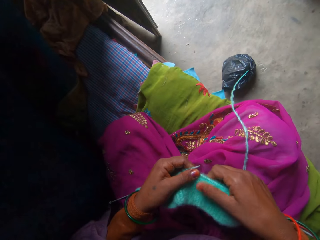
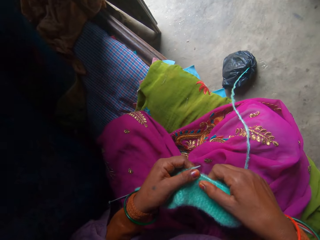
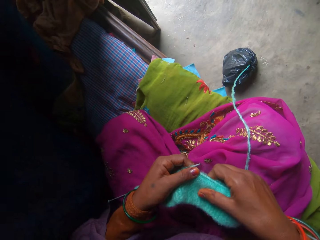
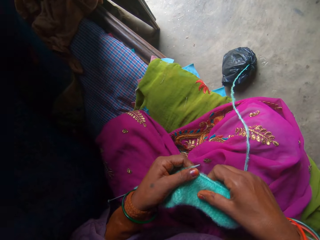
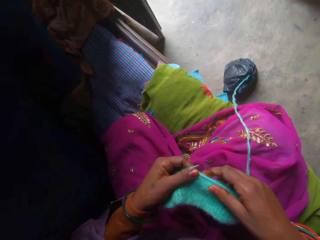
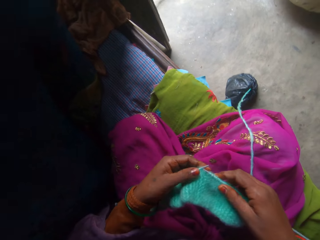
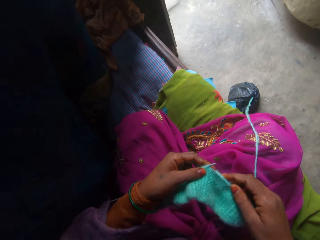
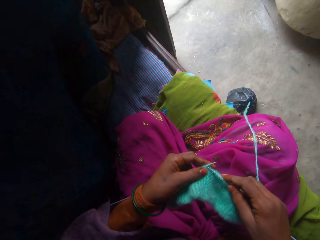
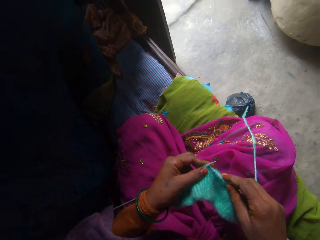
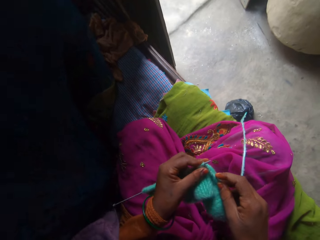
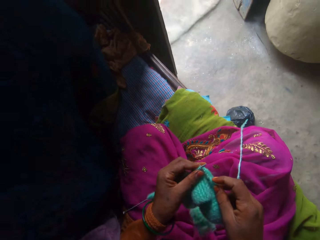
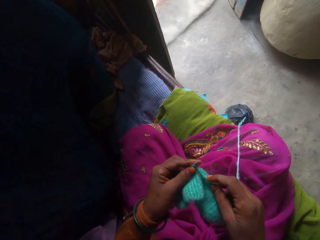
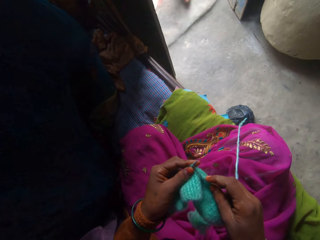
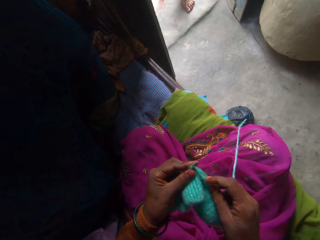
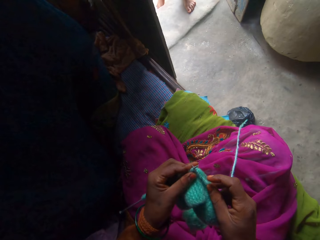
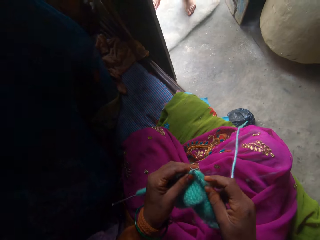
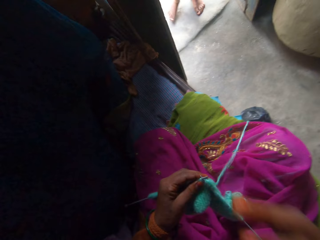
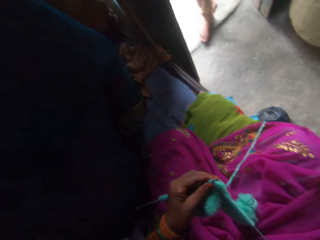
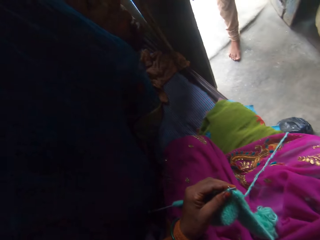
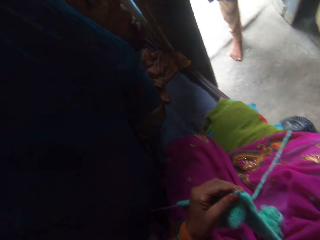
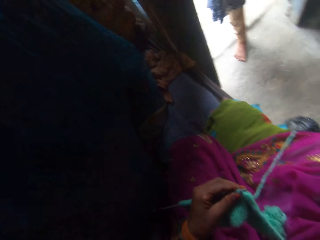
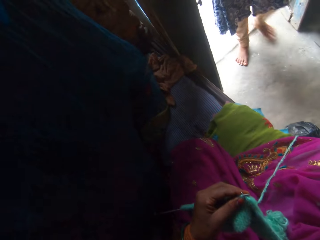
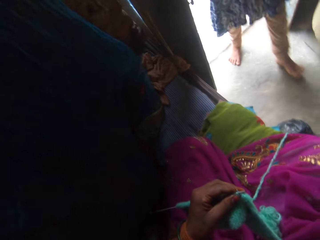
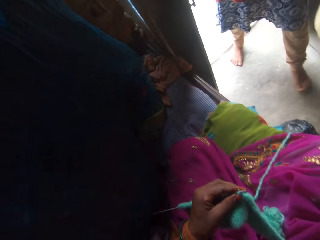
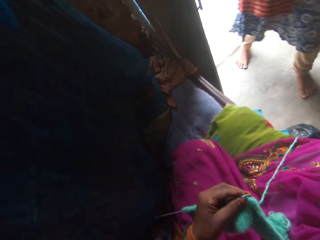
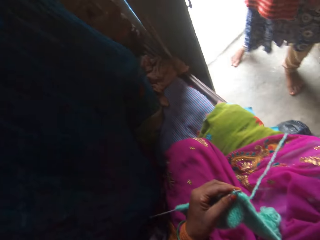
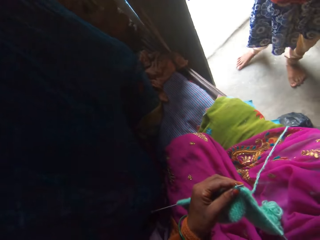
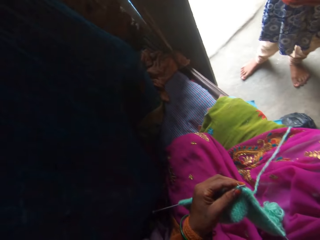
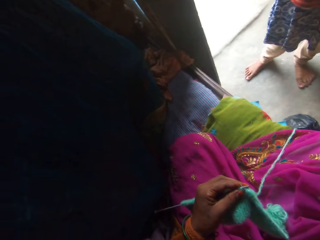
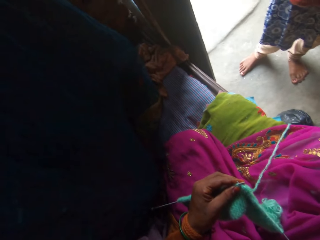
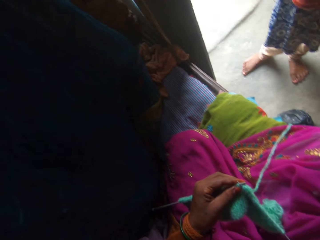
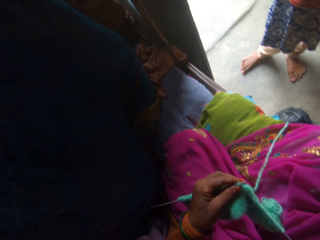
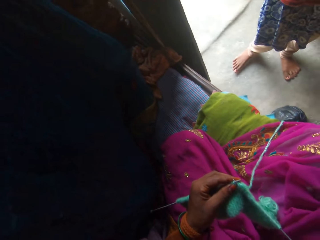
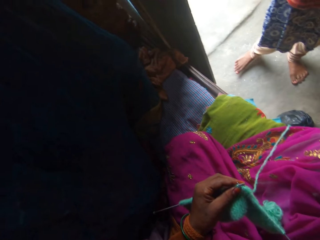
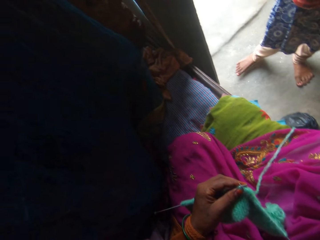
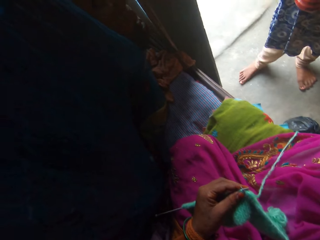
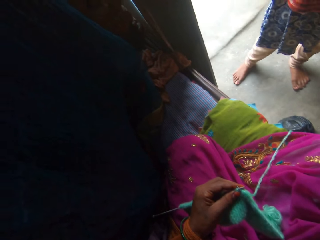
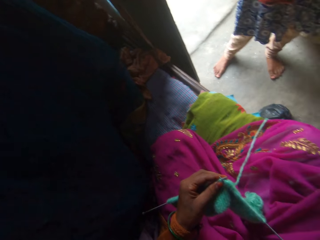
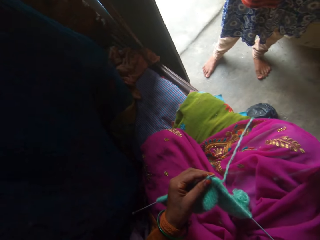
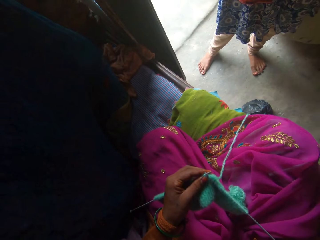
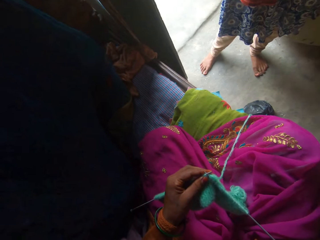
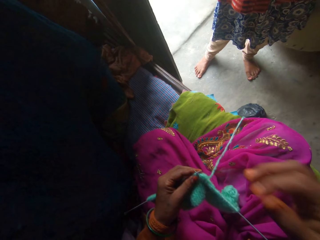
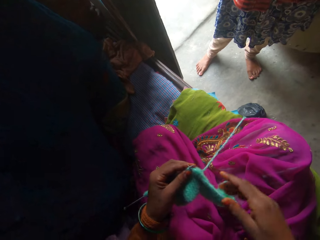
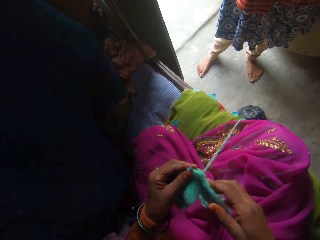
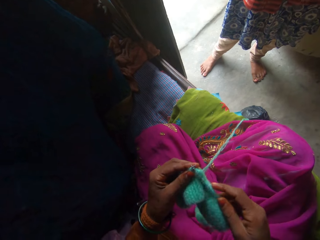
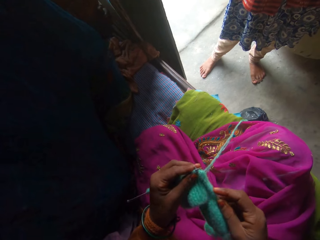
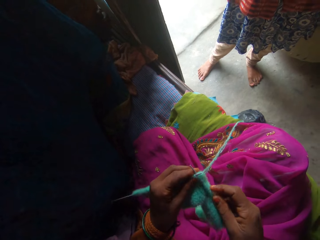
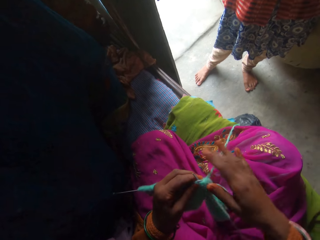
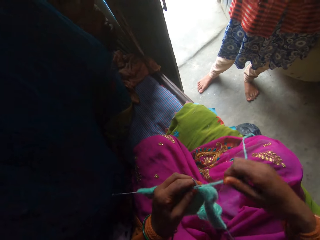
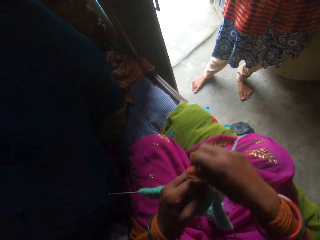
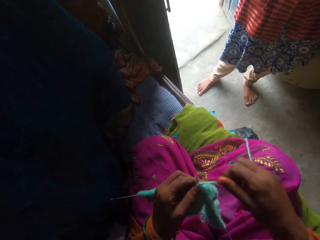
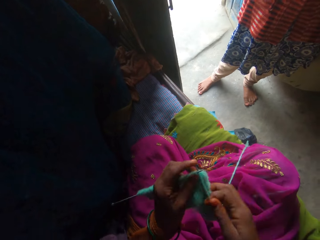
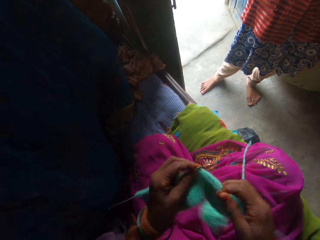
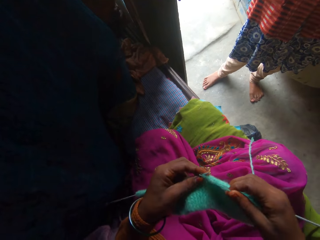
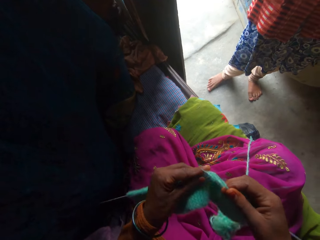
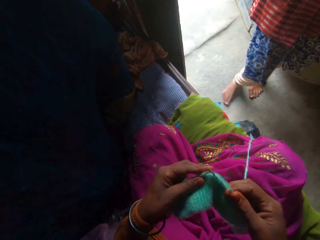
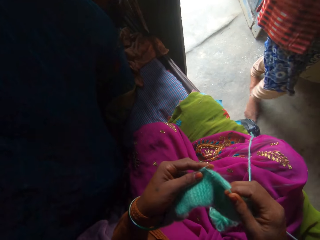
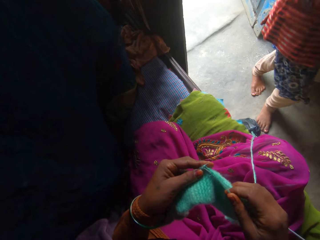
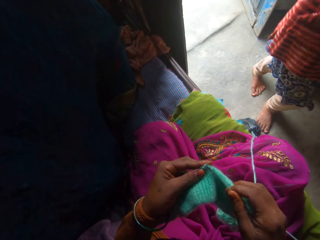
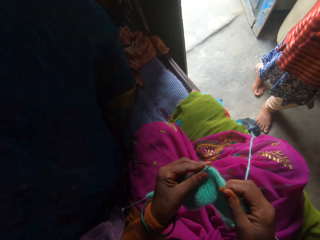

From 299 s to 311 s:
The camera wearer knits the fabric using the knitting needle. A woman walks into the room towards the camera wearer. The camera wearer lifts the right hand. She adjusts the camera with her right hand. The woman stands near the door. The camera wearer knits the thread with the knitting needles in both hands. She adjusts the yarn. She knits the fabric using the knitting needle.

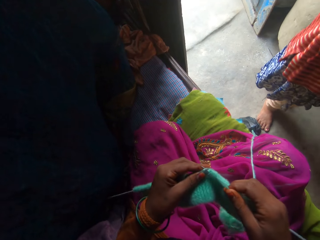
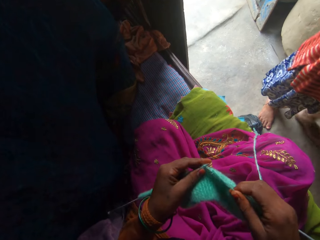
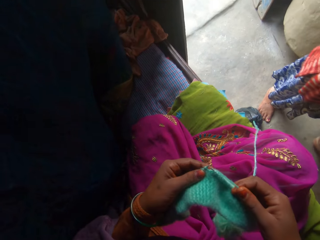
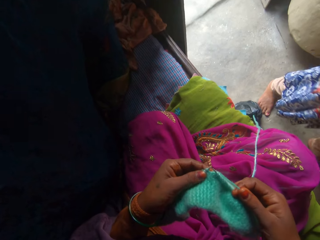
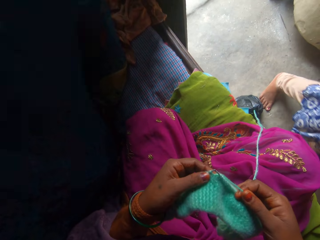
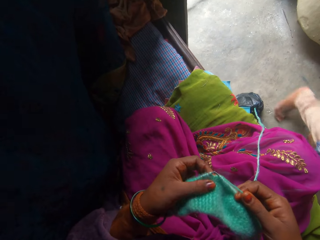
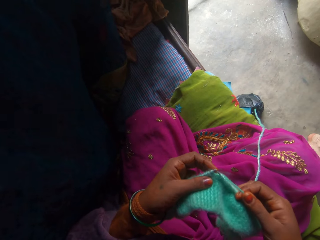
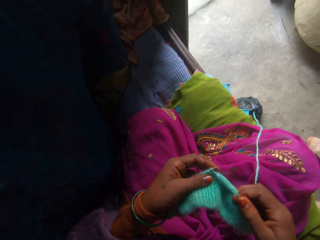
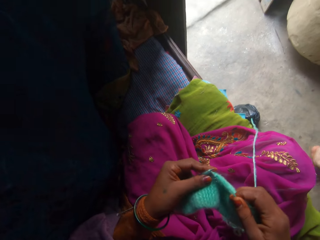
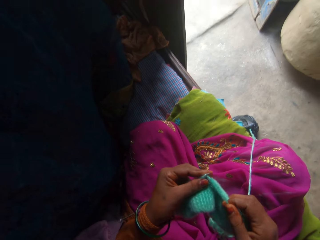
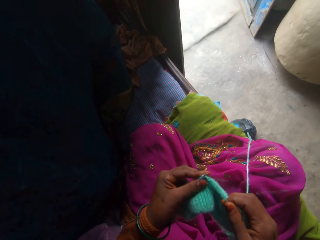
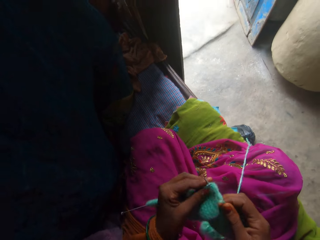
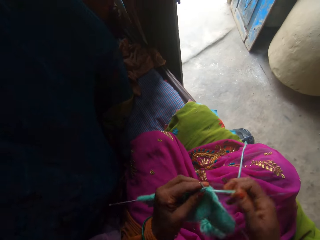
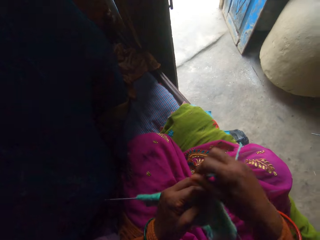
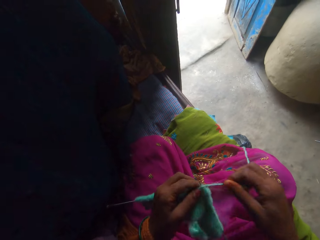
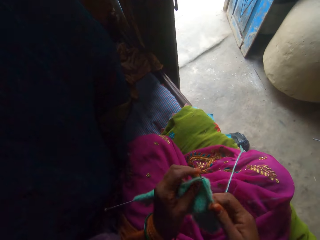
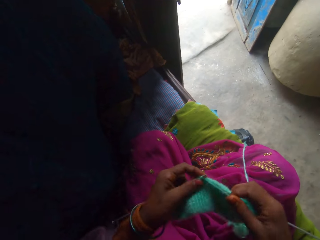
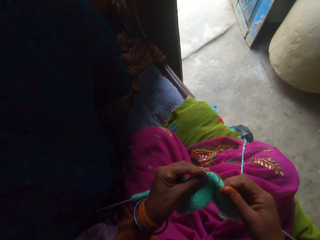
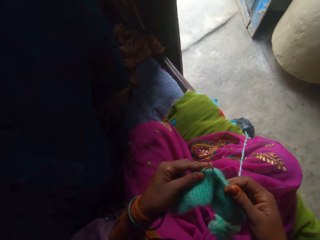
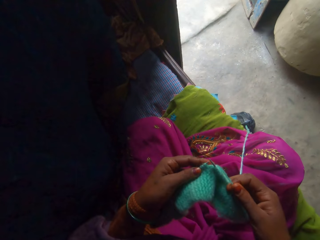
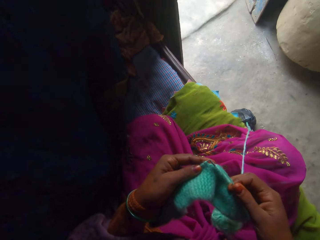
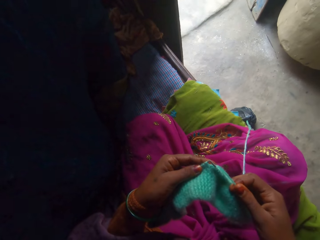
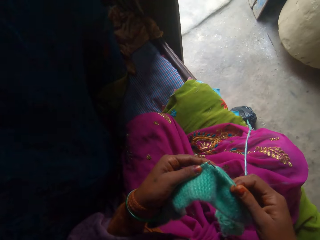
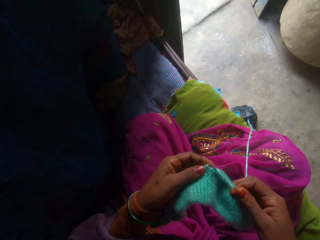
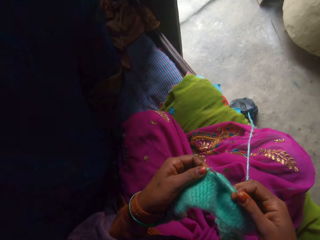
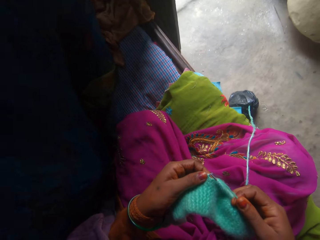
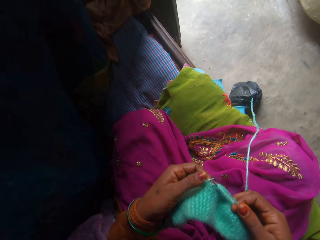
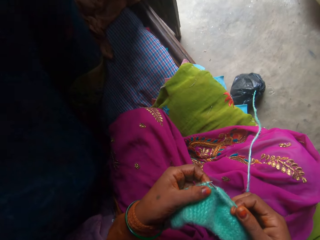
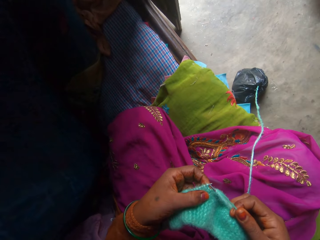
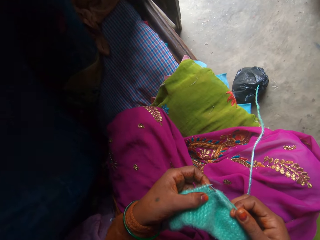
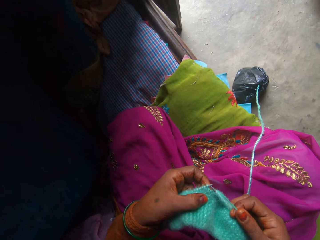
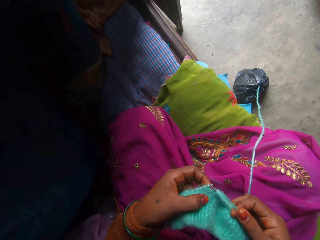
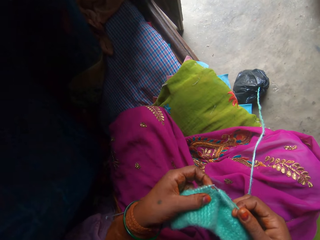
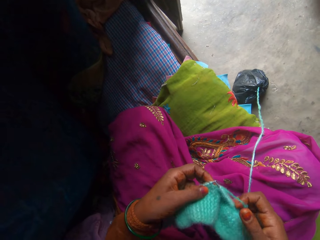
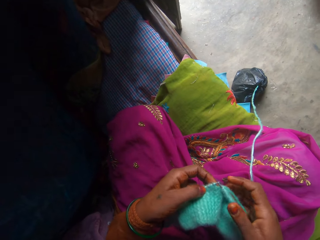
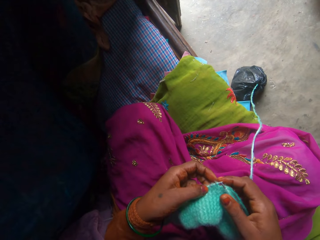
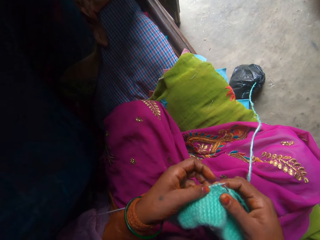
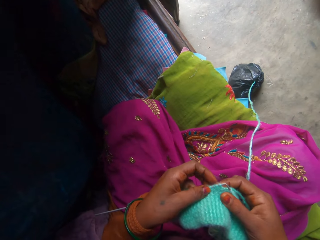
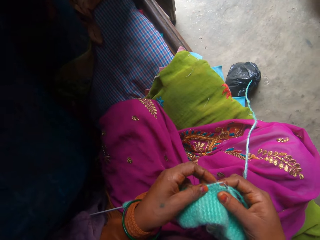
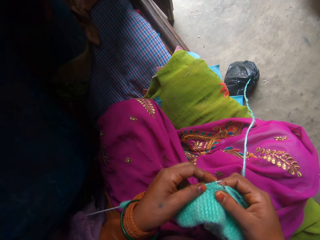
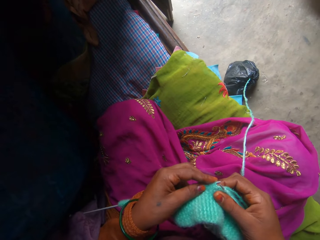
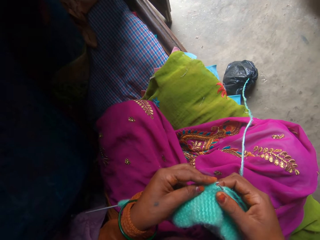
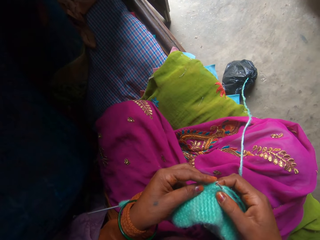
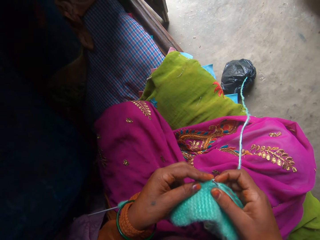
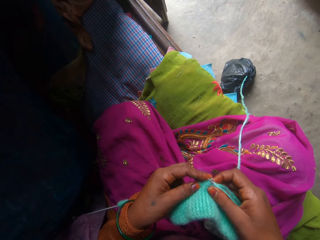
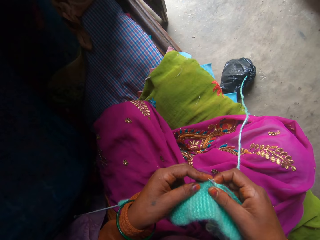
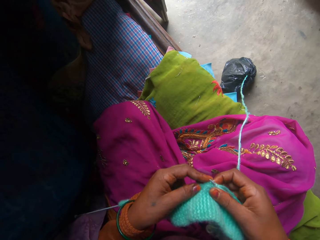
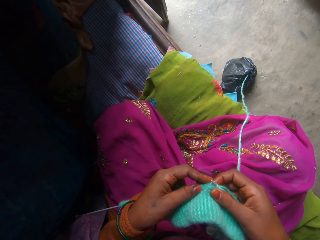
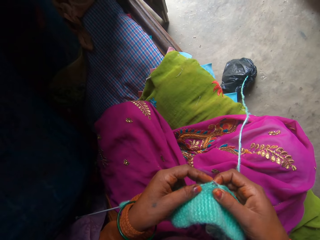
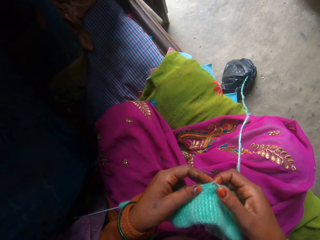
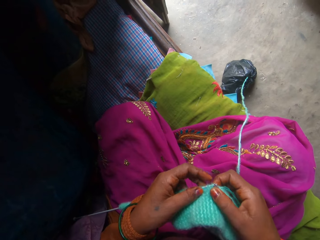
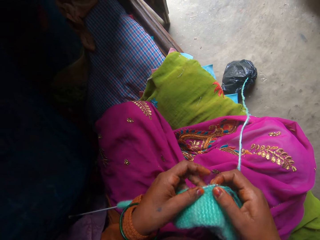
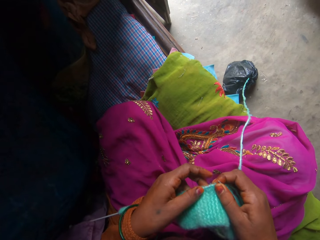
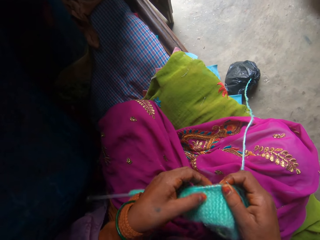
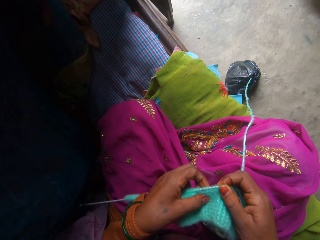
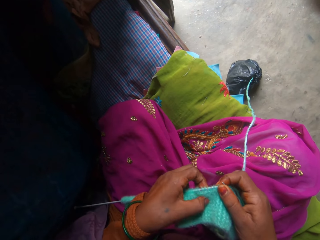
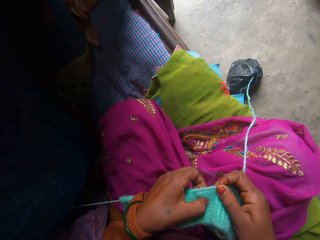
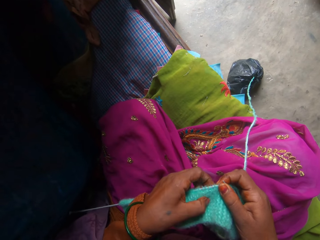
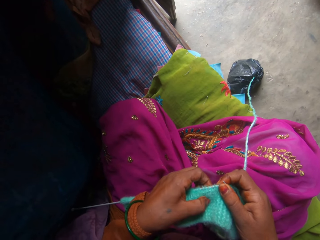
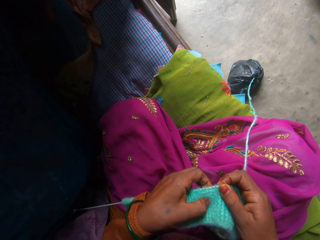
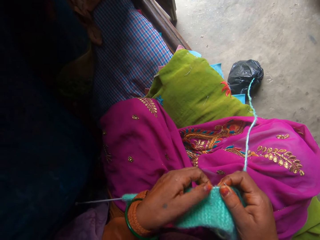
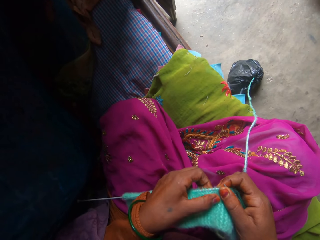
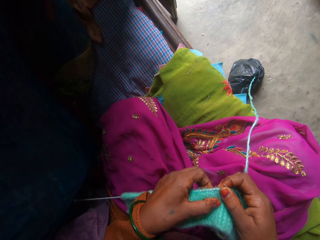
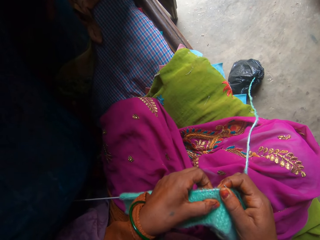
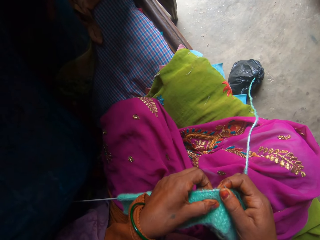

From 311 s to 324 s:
The woman walks around in the house and walks away from the camera wearer. The camera wearer inspects the fabric. They knit the fabric using the knitting needle. They adjust the yarn. They knit the fabric using the knitting needle. They adjust the fabric.
